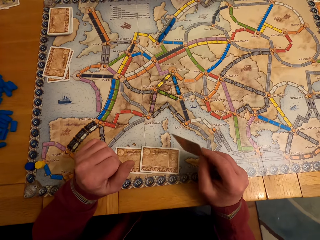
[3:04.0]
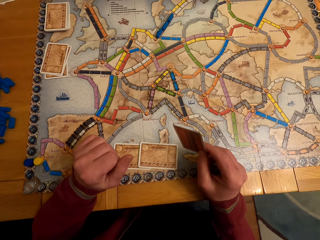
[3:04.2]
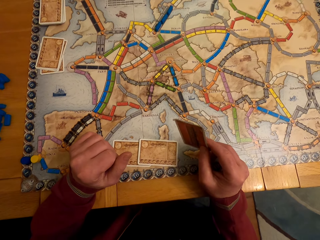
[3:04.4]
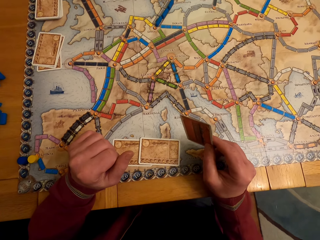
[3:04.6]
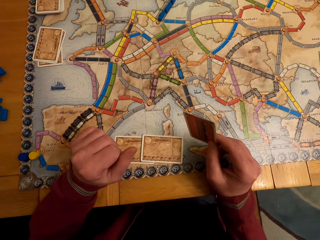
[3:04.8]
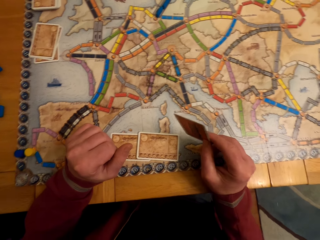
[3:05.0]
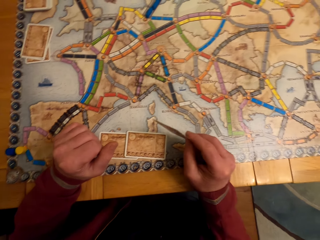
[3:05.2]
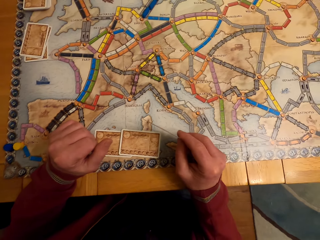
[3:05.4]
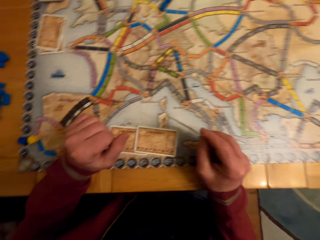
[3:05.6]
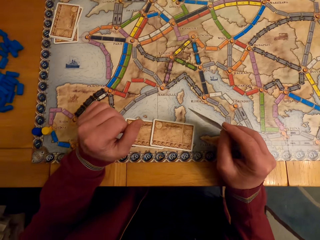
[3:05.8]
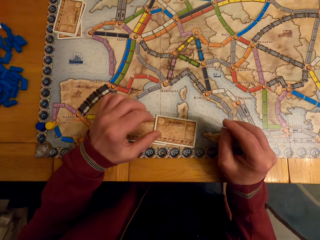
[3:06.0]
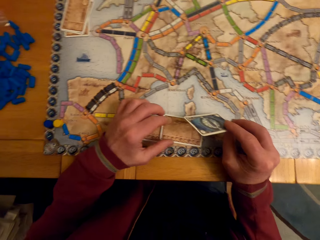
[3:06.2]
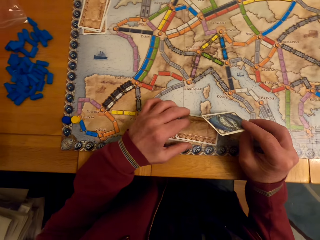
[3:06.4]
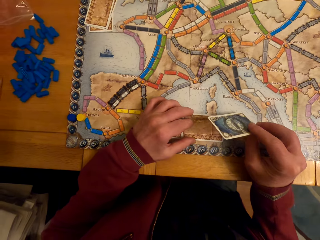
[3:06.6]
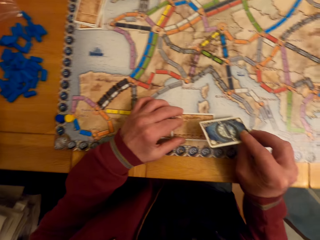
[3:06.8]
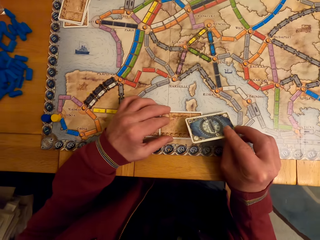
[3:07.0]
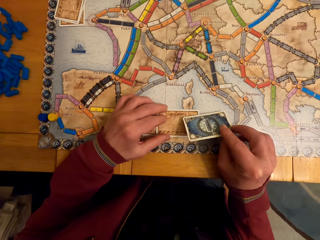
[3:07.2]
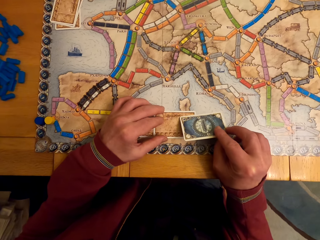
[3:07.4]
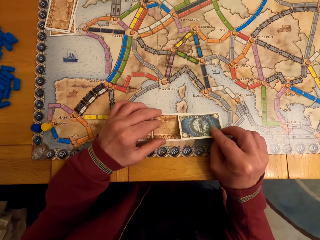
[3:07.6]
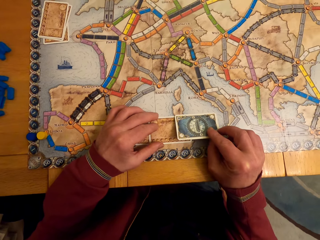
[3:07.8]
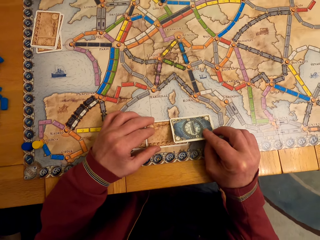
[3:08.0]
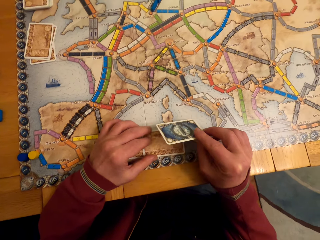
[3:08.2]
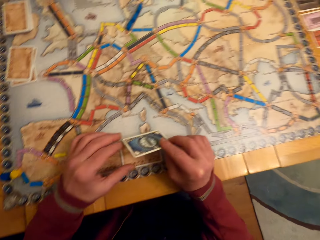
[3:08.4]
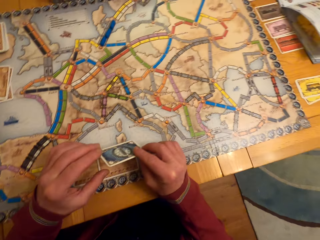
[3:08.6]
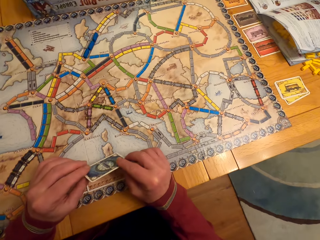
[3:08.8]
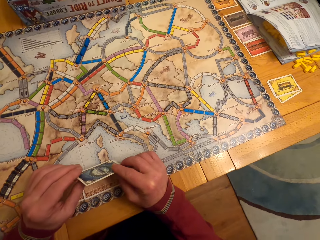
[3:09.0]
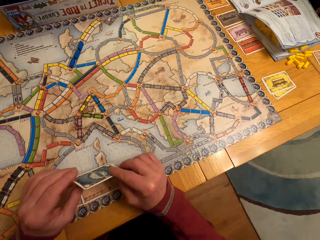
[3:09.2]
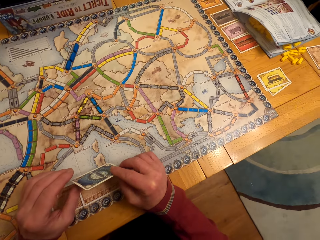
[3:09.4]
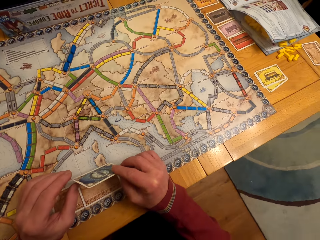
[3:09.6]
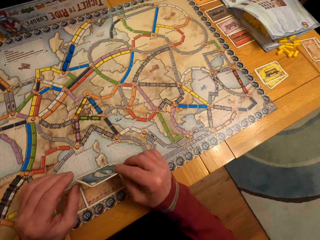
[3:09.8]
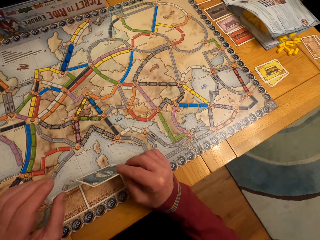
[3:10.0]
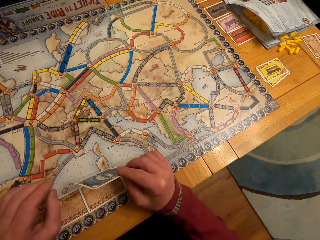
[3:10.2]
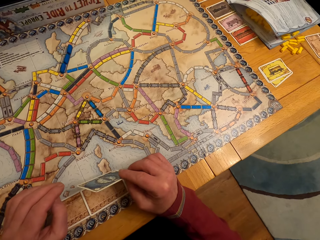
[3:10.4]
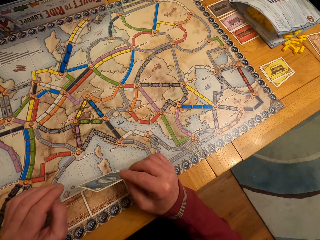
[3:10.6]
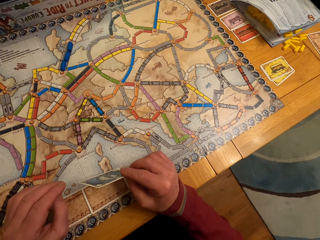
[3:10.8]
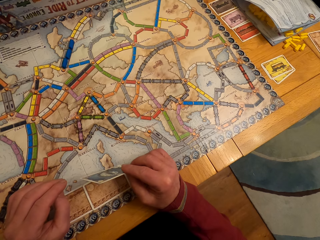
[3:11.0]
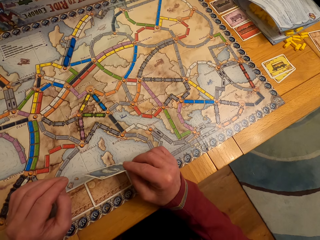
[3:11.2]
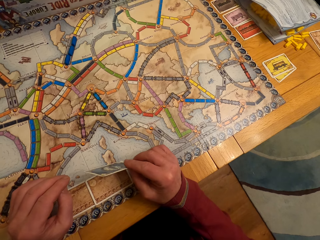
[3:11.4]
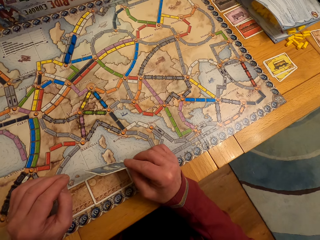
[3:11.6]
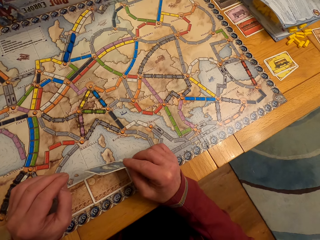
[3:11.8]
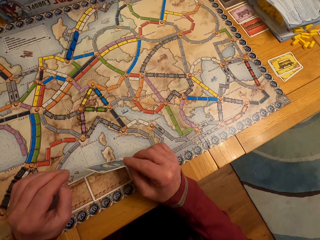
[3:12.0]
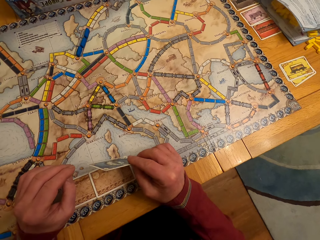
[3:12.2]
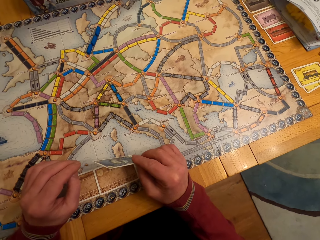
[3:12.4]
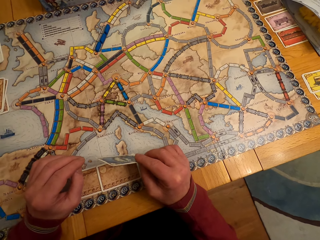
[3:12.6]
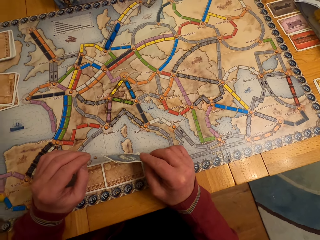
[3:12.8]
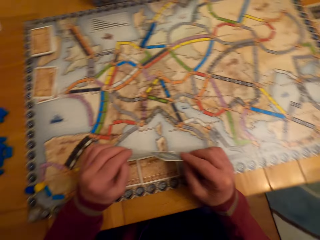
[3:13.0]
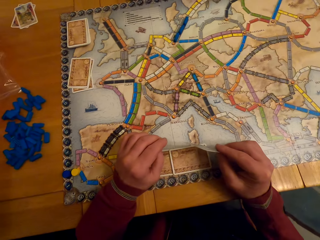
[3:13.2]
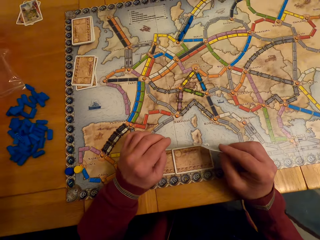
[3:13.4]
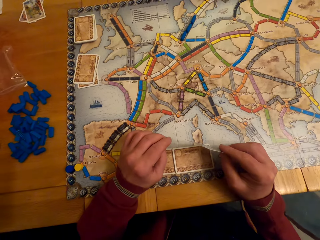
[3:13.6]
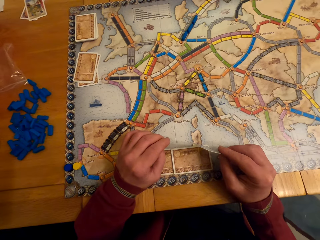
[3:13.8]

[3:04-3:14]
A man moves the hand. The man looks at the cards.

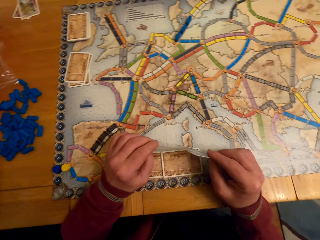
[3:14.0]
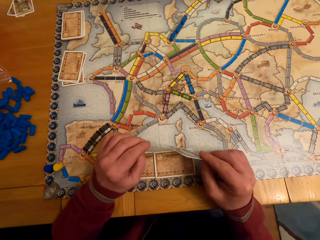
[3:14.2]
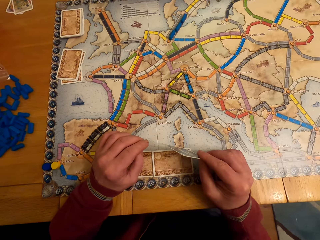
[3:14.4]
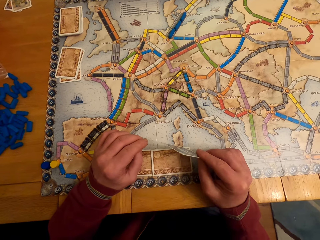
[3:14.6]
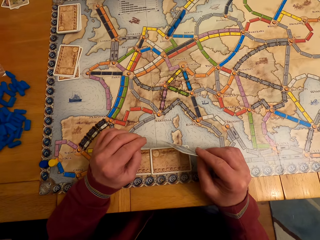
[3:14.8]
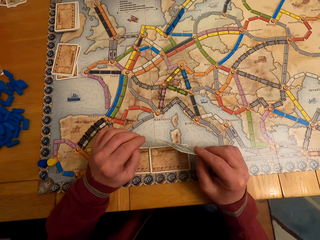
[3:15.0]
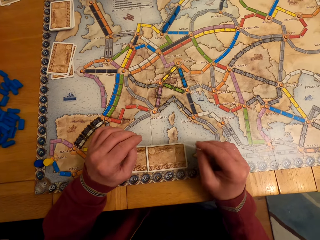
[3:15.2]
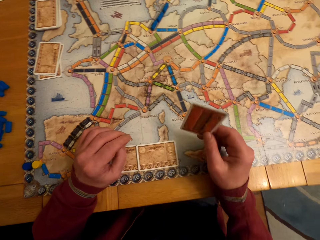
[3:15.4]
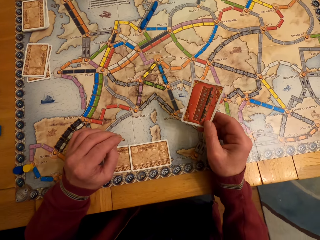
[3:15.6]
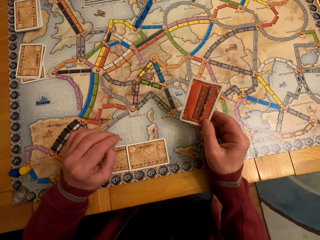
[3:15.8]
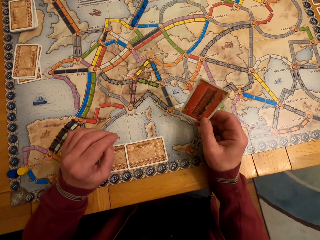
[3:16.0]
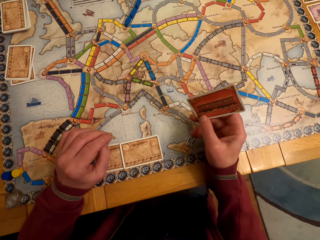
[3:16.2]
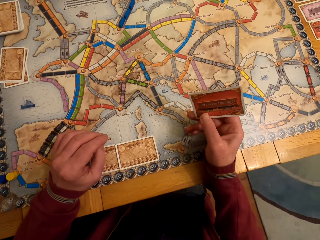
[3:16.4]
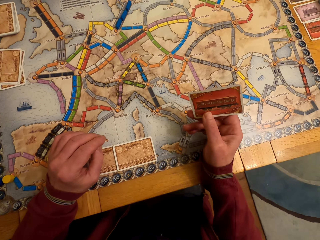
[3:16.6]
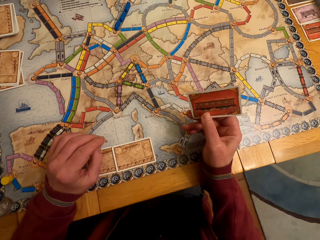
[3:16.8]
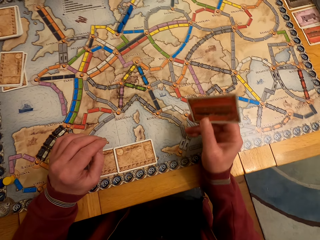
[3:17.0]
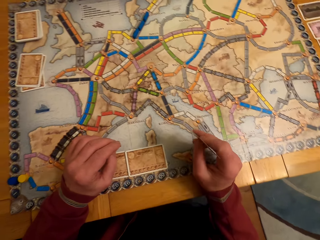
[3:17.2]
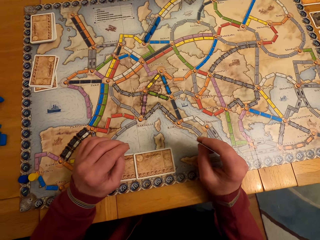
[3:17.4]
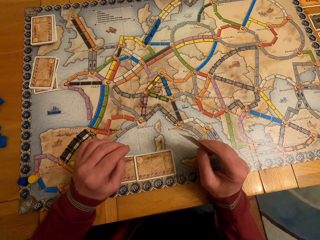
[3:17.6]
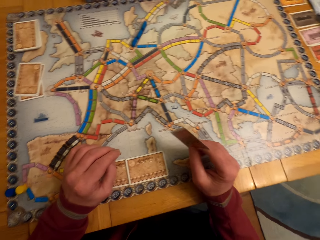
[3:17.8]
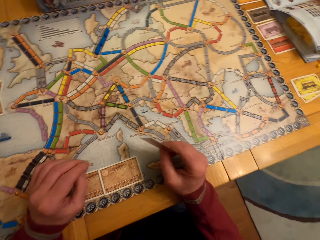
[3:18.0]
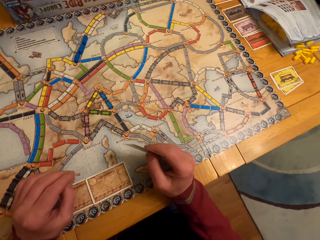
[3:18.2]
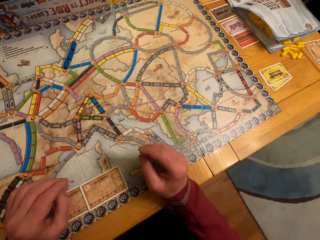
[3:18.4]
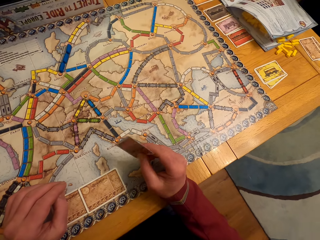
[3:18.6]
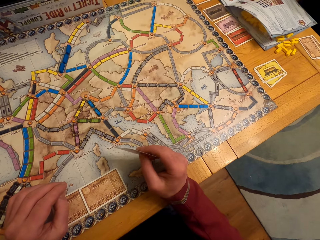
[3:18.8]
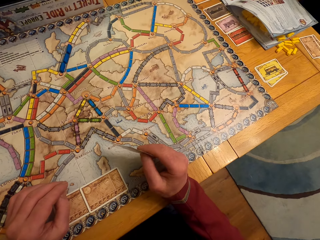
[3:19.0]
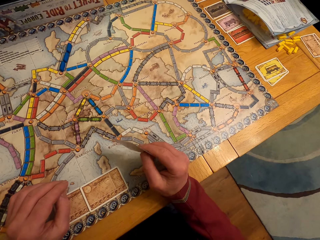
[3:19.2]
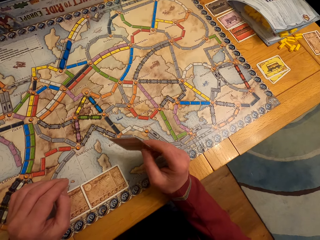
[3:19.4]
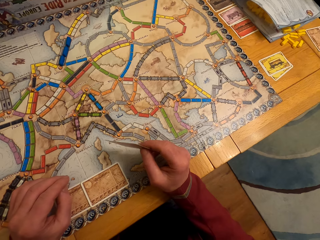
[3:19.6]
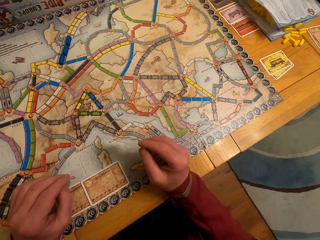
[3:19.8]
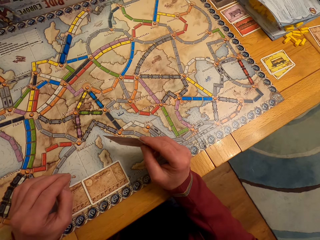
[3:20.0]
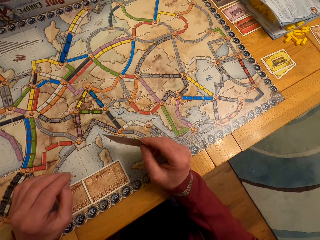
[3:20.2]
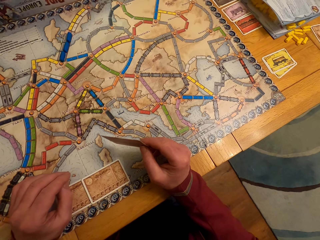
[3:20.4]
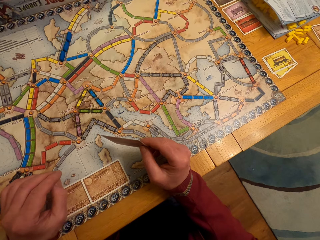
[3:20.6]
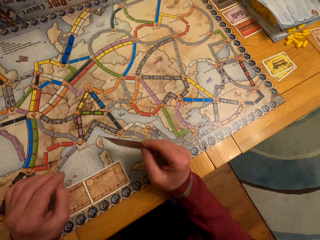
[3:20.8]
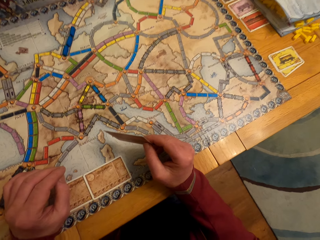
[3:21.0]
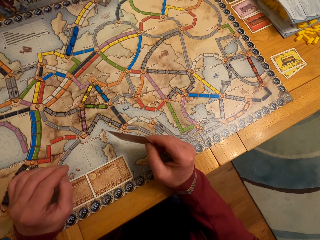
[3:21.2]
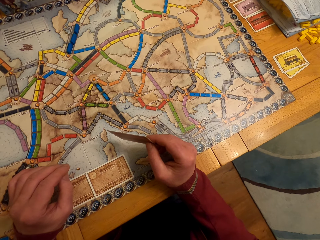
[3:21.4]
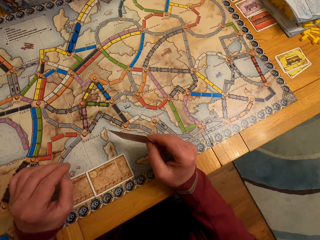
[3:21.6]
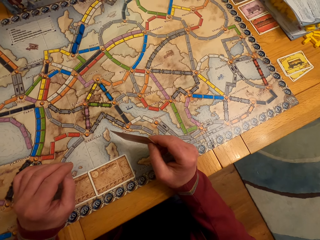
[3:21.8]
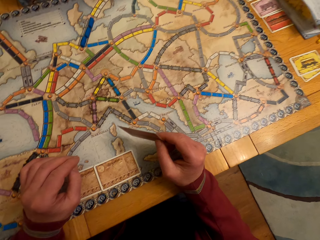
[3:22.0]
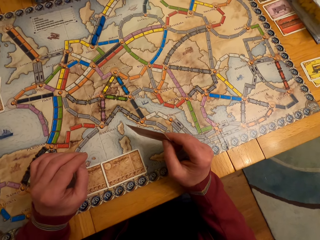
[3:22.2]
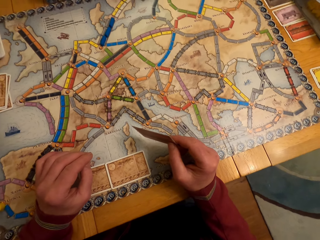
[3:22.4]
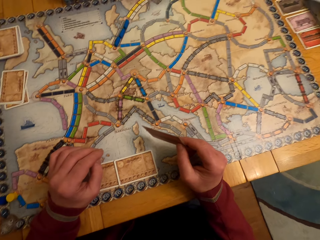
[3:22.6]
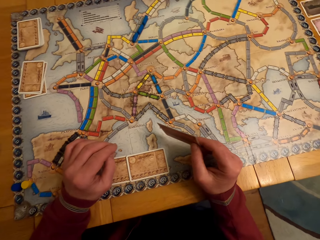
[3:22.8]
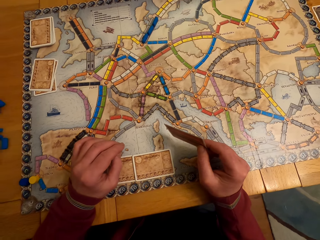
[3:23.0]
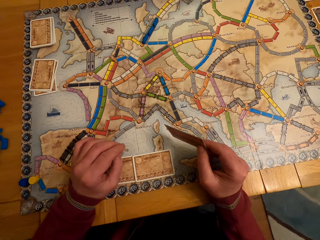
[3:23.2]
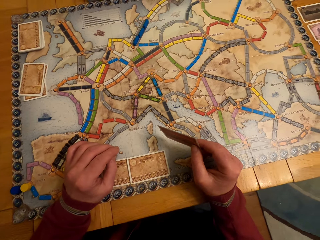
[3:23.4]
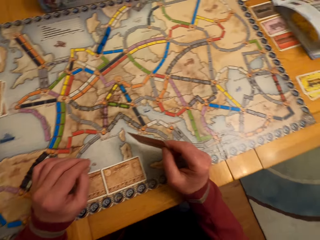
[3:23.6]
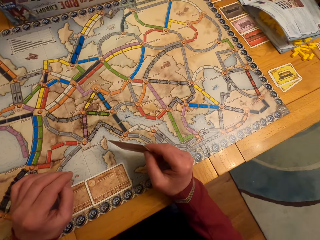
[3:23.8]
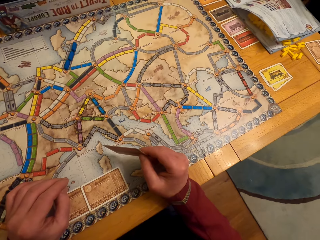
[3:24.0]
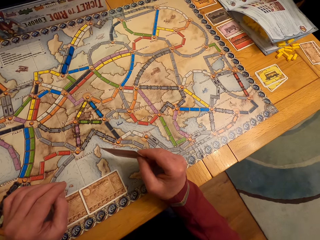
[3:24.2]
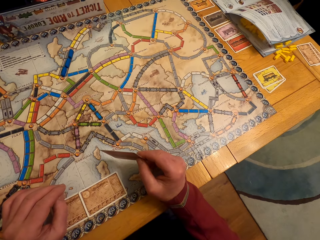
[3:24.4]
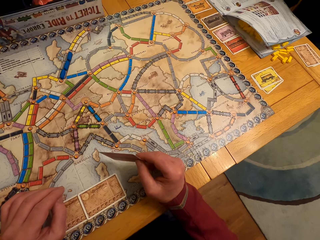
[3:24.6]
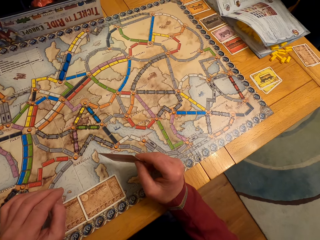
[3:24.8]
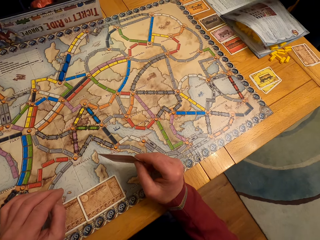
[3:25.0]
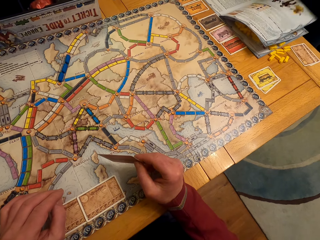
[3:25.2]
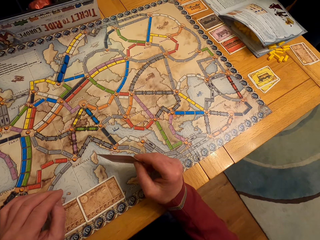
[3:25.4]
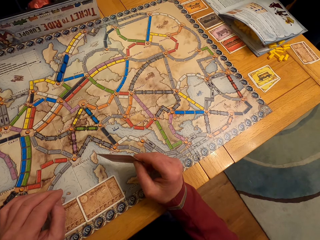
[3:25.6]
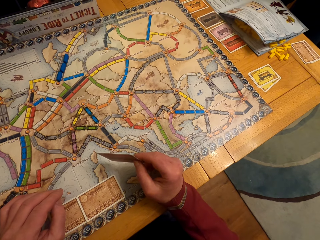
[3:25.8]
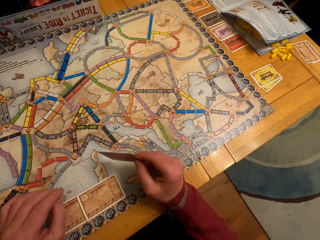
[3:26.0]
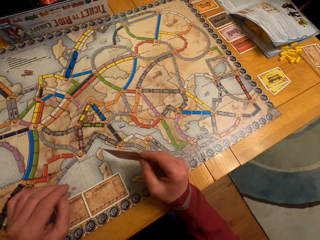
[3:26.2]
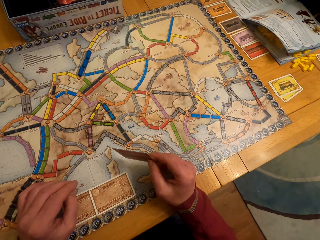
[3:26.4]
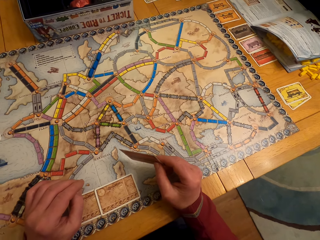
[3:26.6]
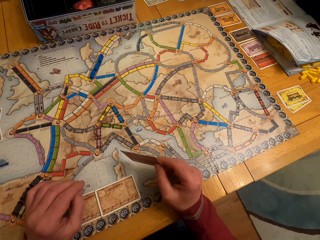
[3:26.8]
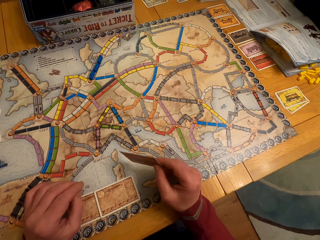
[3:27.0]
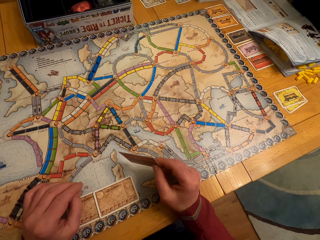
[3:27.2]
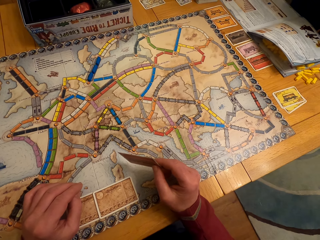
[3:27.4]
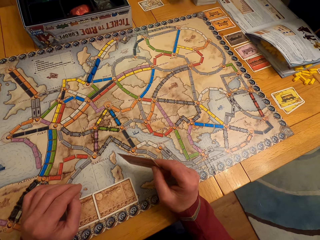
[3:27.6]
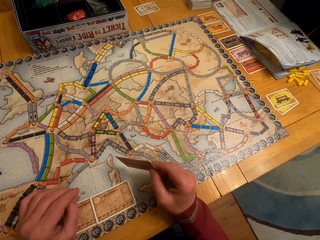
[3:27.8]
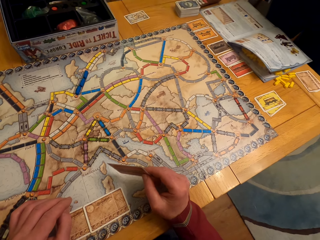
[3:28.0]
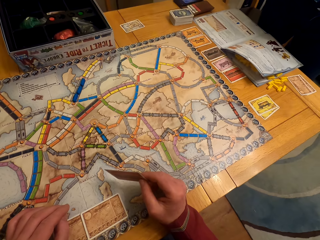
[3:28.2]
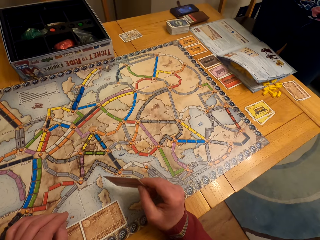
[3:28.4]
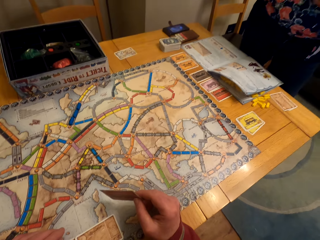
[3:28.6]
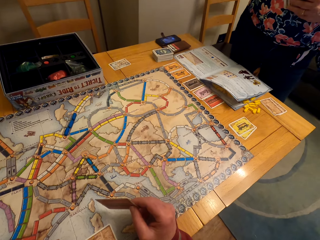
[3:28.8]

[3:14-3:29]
A man moves the hand. The man looks around. A lady opens the page of the book. The lady looks at the book. The lady looks around.
